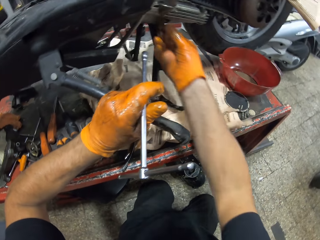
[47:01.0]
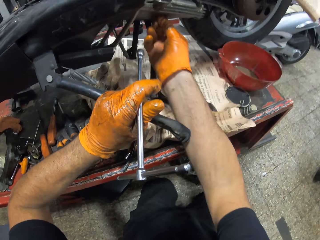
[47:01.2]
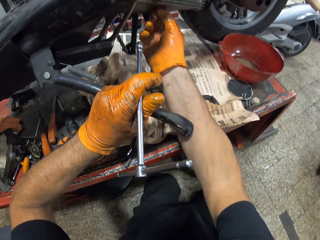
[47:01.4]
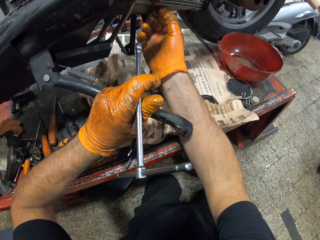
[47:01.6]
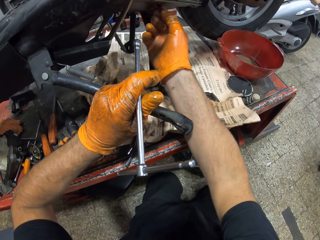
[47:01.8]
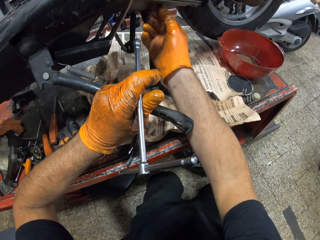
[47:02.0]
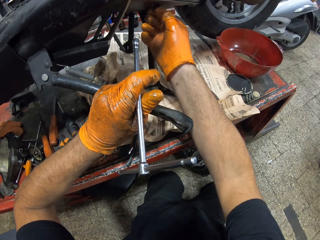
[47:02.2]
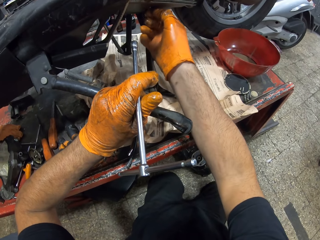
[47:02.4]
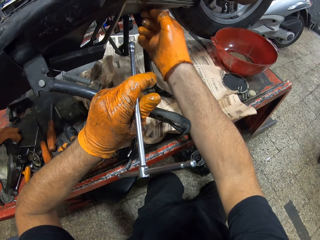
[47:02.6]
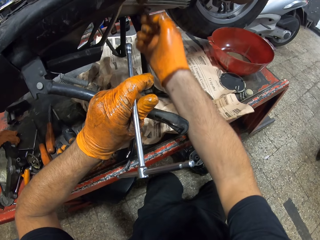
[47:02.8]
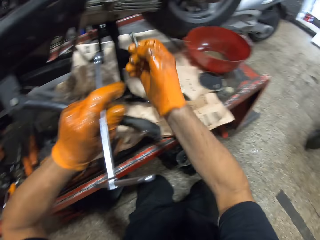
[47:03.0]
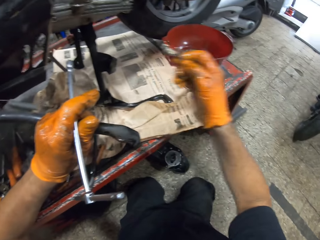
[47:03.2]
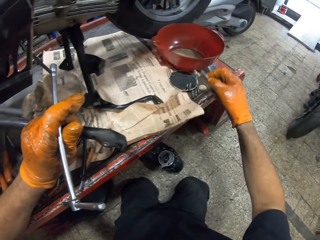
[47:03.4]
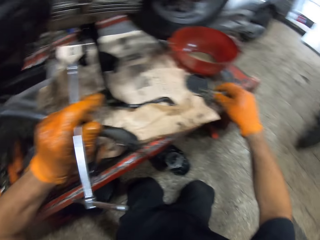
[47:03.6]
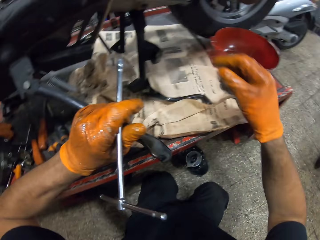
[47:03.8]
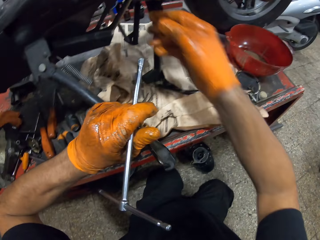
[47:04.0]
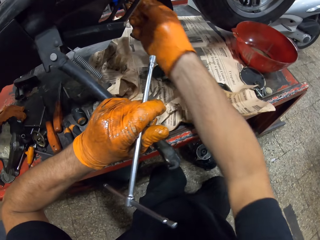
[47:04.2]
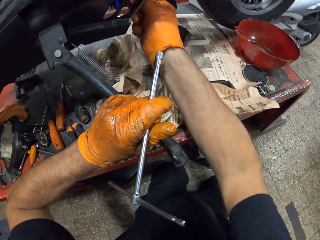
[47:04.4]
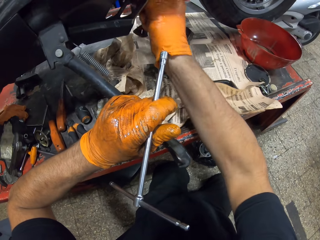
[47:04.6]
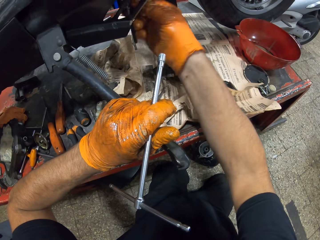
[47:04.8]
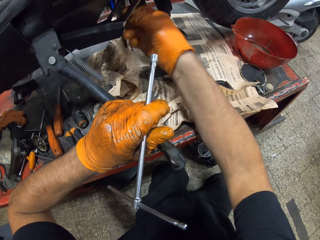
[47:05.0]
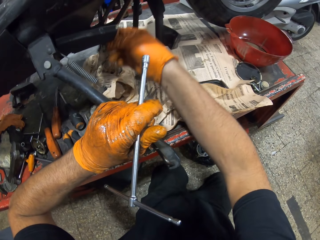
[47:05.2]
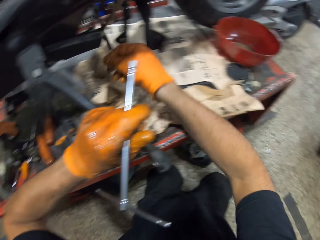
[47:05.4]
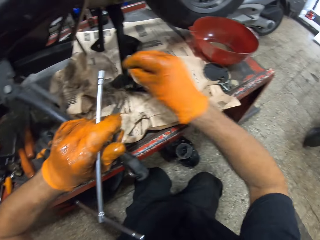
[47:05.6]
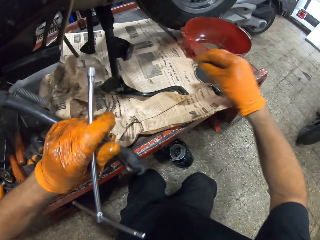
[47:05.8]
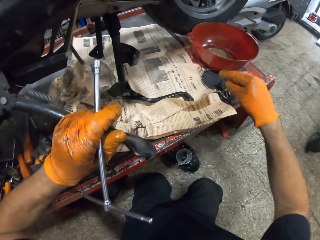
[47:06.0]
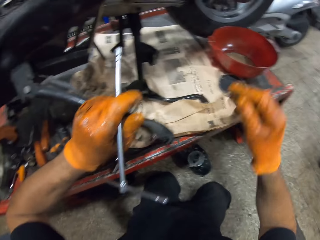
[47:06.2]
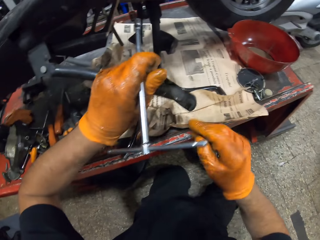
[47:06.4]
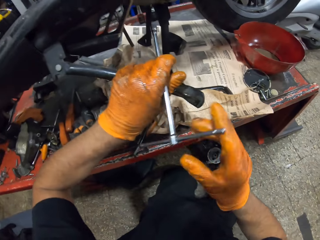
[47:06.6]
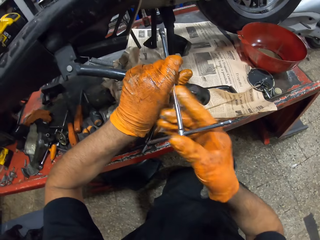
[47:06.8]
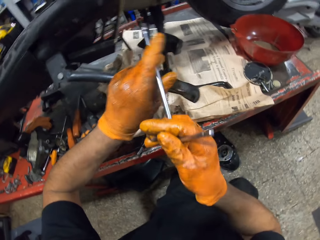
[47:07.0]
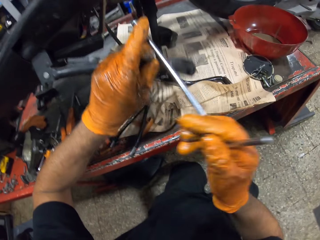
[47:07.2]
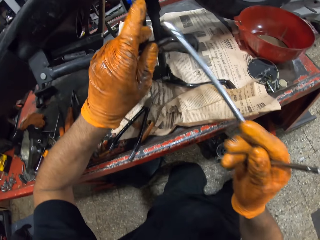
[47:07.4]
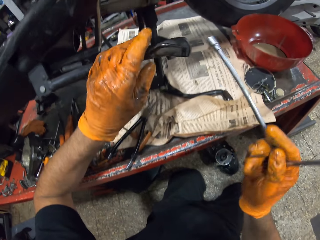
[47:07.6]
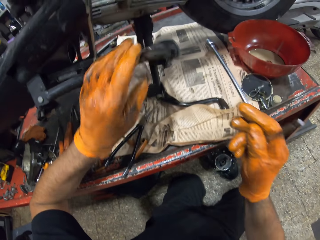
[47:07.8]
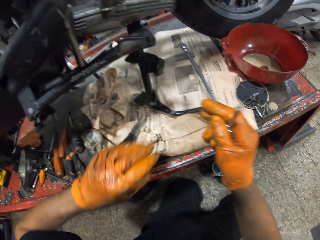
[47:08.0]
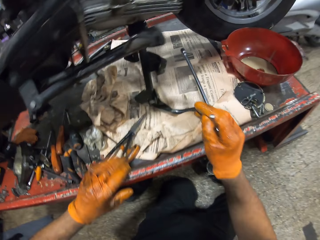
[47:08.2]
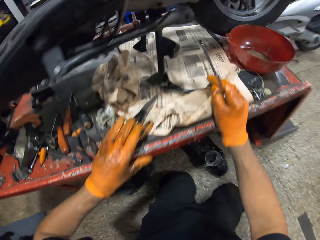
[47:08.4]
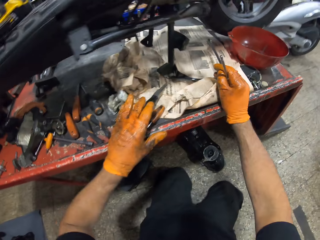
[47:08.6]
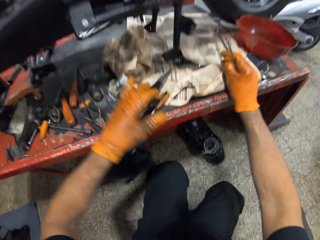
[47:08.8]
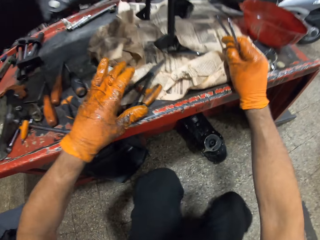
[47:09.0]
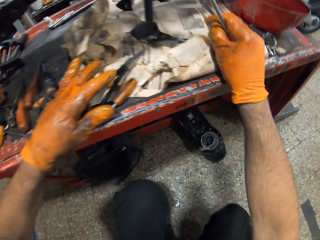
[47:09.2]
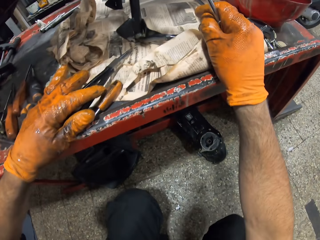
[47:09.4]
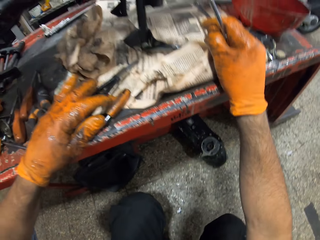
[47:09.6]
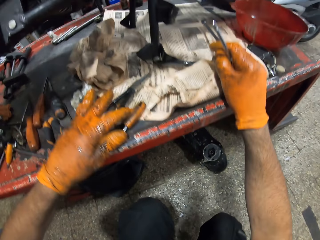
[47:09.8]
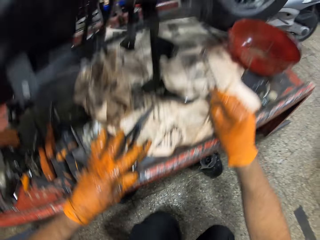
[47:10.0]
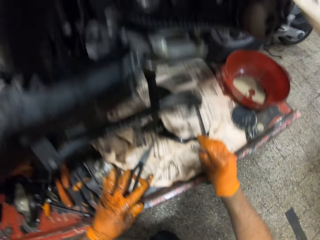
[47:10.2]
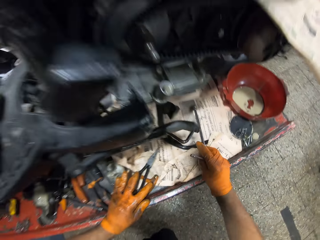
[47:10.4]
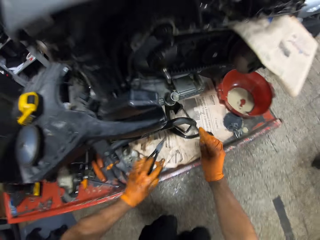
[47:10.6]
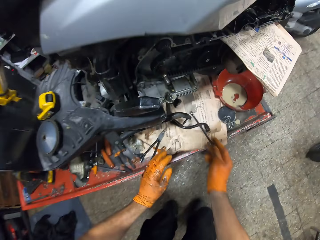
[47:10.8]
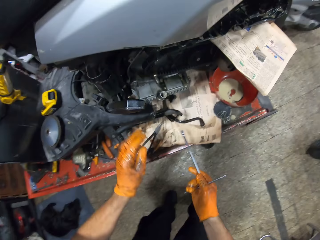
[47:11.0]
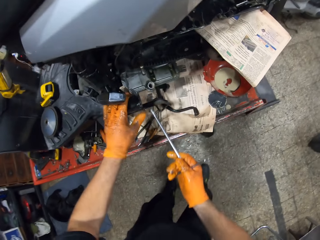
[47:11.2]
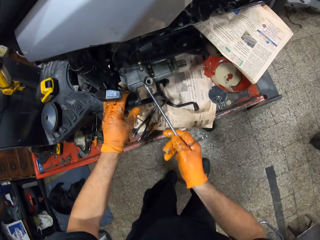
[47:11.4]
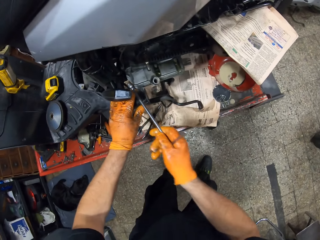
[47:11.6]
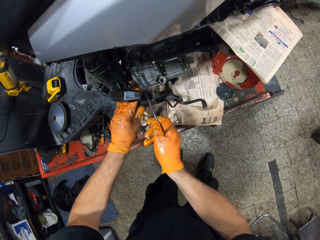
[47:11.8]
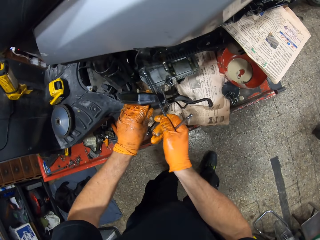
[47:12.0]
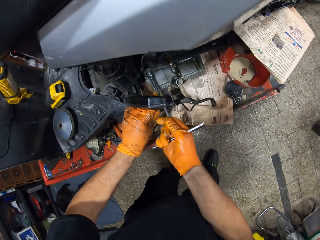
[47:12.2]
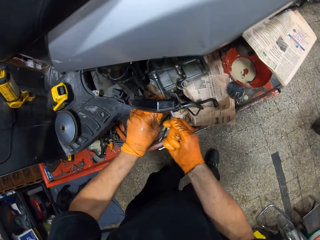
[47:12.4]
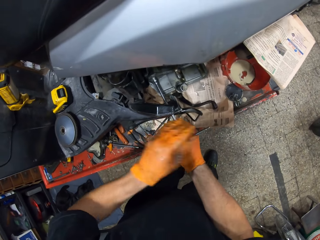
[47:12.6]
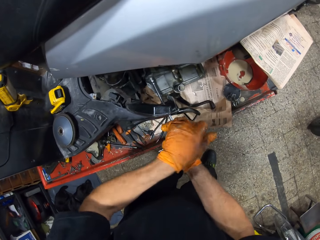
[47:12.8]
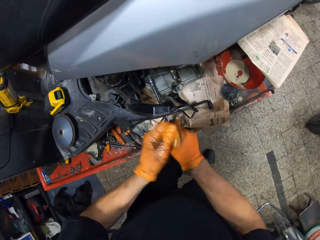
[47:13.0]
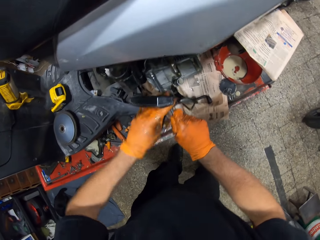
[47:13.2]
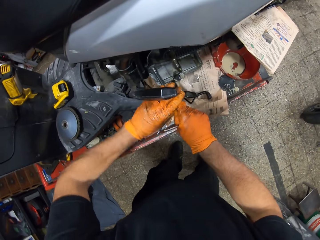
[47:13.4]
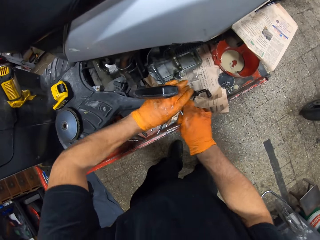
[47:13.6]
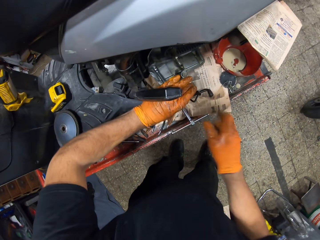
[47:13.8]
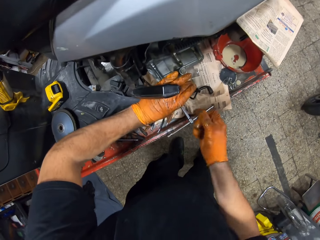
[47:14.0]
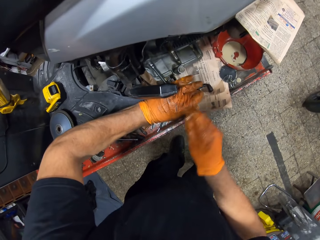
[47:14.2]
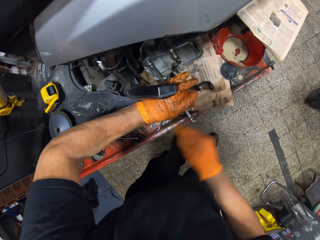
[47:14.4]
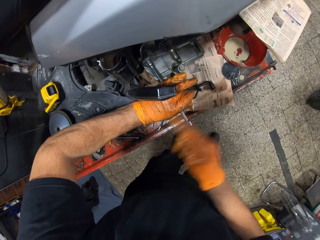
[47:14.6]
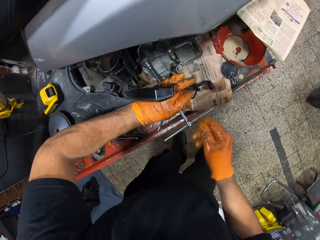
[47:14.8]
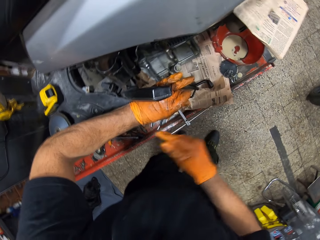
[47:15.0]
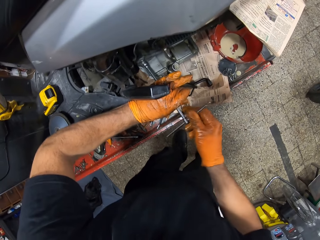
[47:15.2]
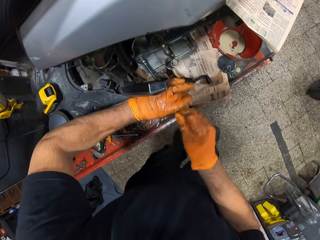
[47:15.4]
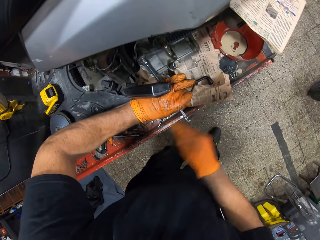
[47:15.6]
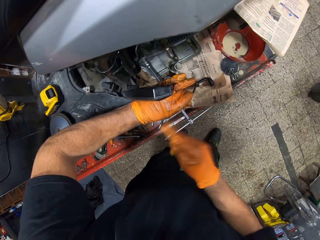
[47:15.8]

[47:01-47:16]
The camera wearer removes the bolt on the scooter with his gloved right hand. He drops the bolt in his gloved right hand on the workshop lift table or motorbike lift machine. He holds the motorbike lift machine. He loosens a bolt on the scooter with the T bar in both gloved hands.

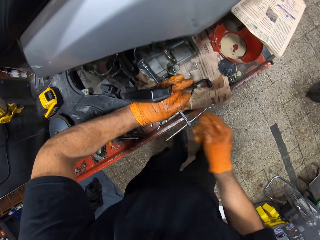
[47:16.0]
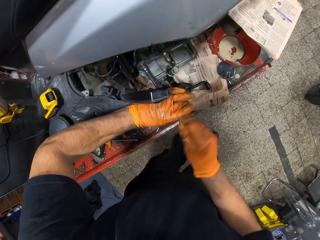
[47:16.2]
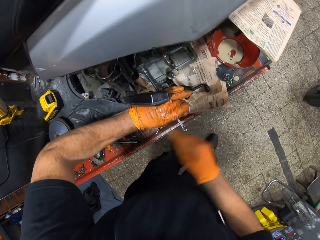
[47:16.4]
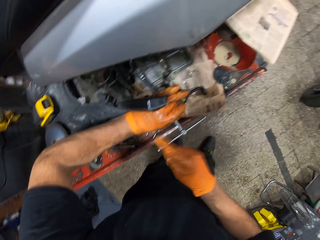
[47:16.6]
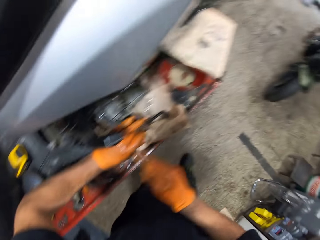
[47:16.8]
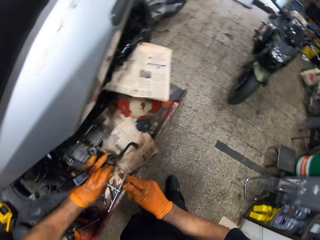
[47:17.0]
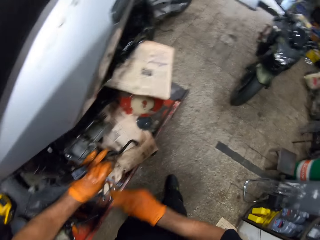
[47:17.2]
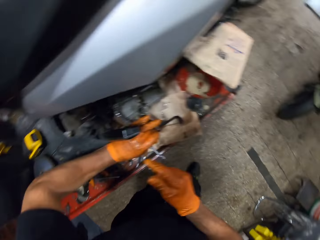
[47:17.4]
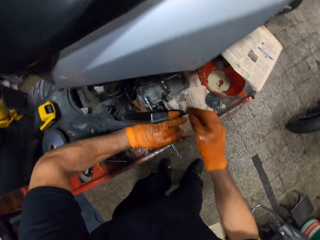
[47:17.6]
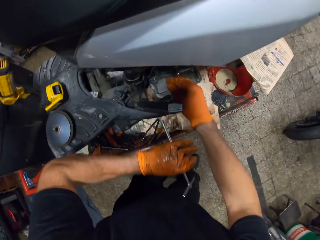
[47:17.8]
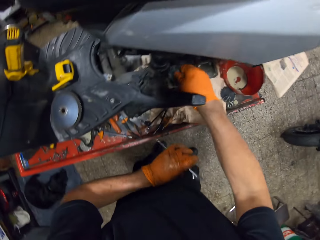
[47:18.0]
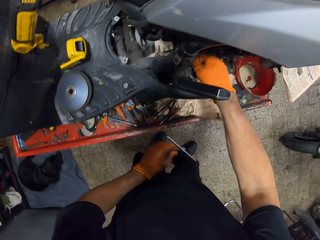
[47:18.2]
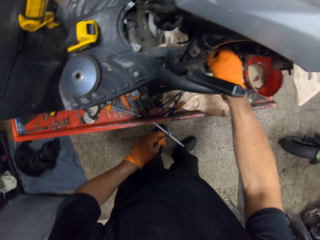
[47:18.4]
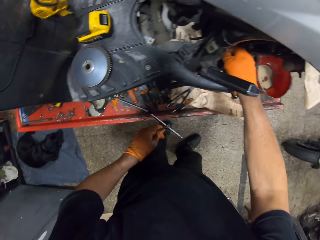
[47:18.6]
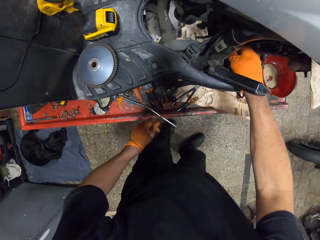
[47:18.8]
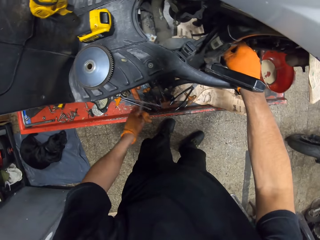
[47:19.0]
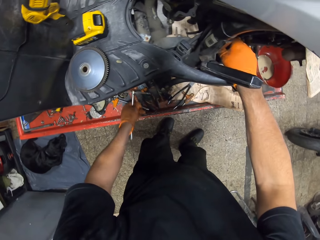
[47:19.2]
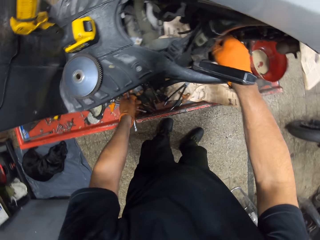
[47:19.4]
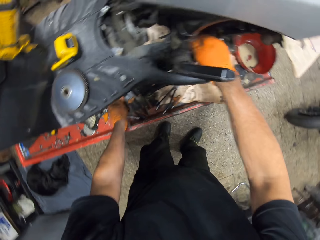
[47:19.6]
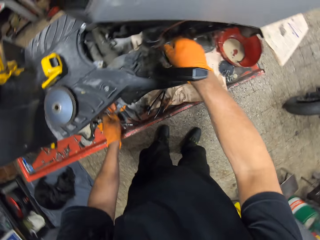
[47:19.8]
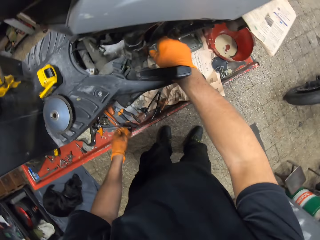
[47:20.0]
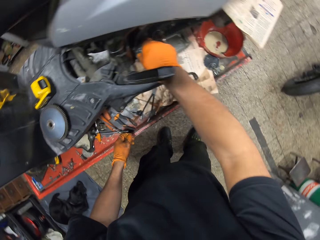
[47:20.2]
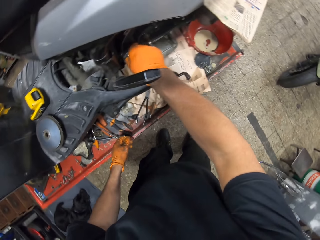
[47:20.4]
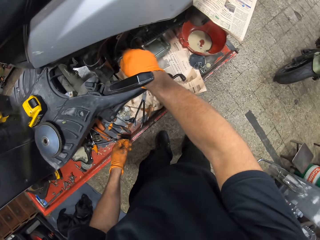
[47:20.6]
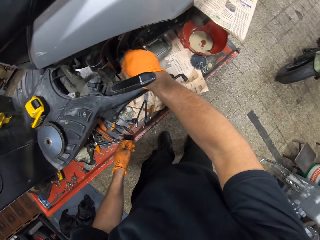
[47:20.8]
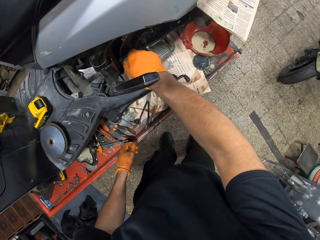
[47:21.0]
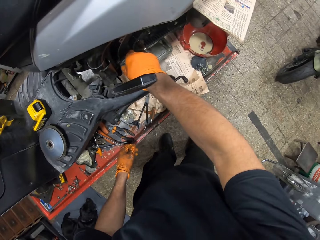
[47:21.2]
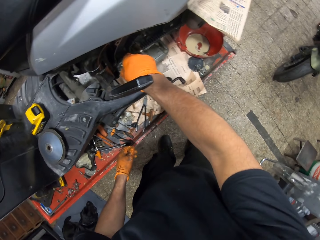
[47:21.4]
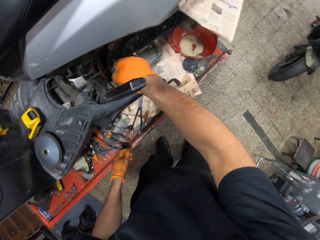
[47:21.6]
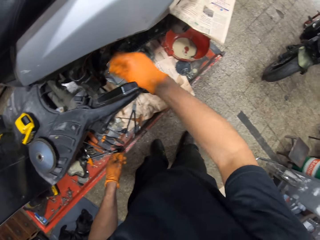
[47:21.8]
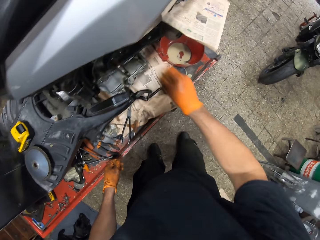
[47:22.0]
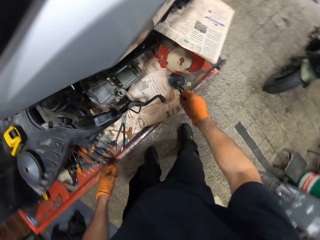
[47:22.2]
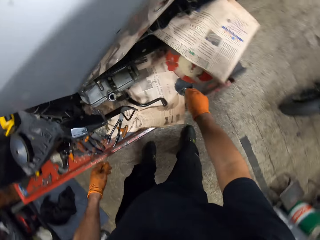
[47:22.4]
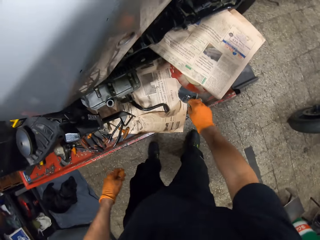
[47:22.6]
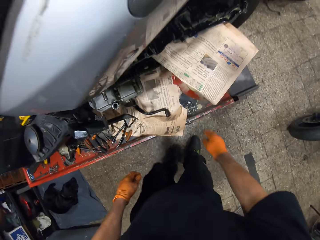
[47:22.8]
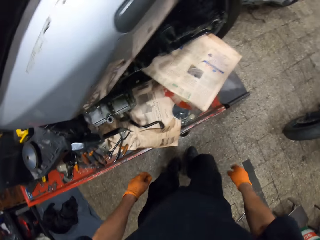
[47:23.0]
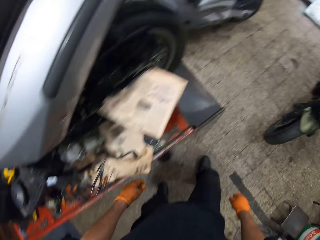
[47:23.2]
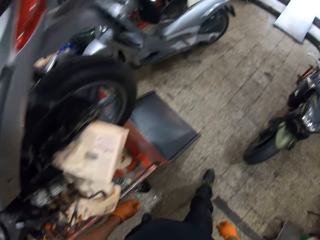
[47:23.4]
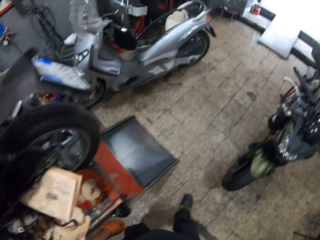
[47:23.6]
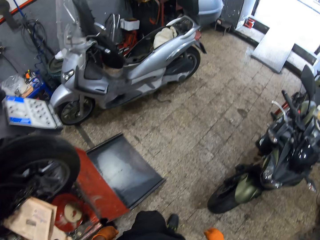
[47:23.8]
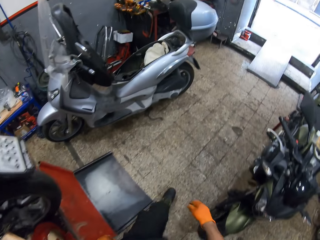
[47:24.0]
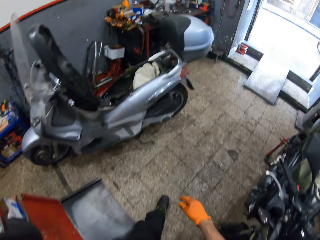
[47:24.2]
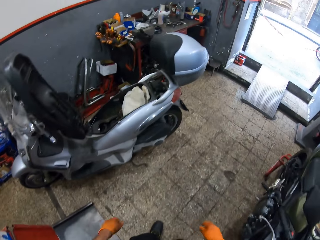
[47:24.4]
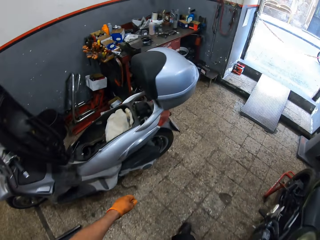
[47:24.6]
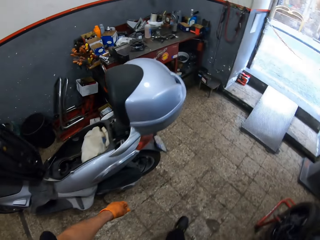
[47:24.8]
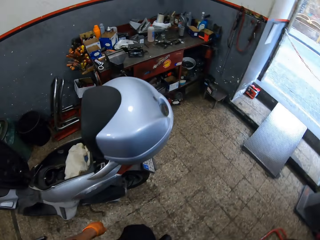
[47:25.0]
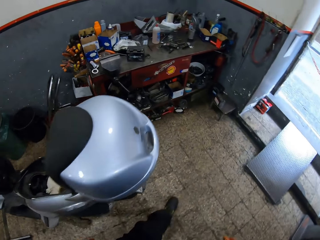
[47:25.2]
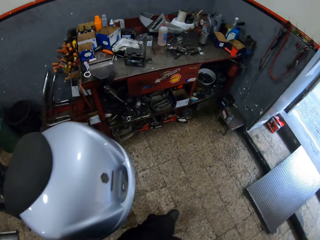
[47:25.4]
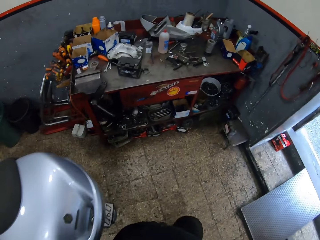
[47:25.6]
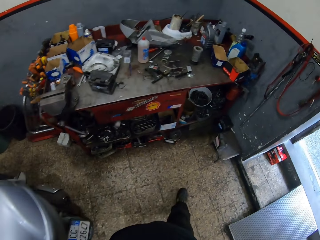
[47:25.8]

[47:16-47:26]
The camera wearer rotates the T spanner. He removes the bolt on the scooter with his gloved right hand. He untightens the bolt. He drops the bolt in his gloved right hand on the workshop lift table. He moves towards the table in the workshop. He walks around.
